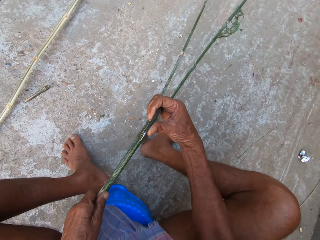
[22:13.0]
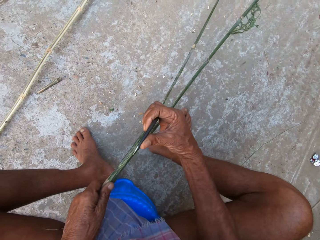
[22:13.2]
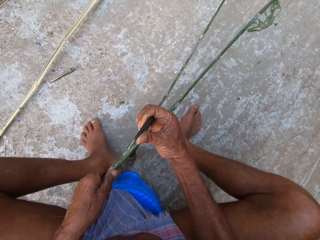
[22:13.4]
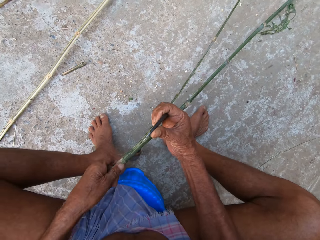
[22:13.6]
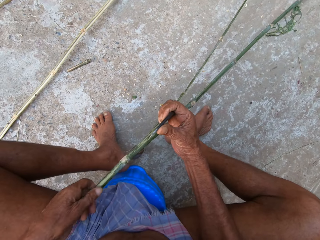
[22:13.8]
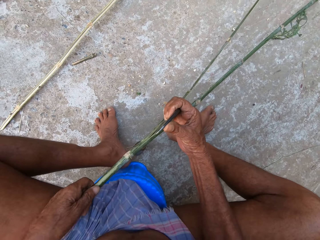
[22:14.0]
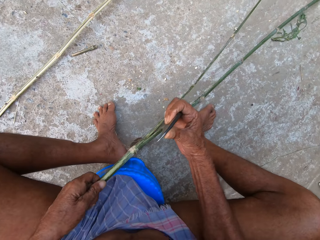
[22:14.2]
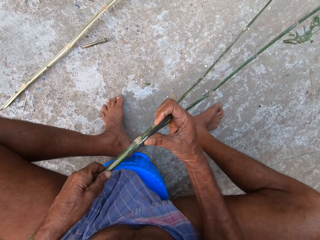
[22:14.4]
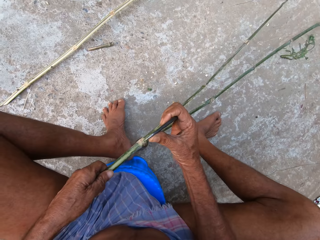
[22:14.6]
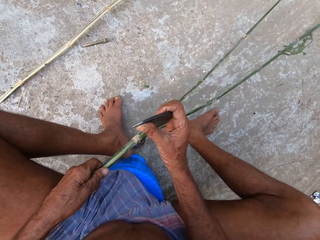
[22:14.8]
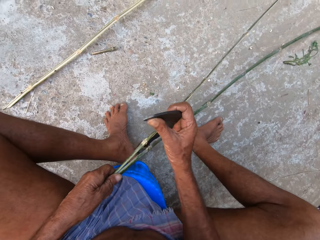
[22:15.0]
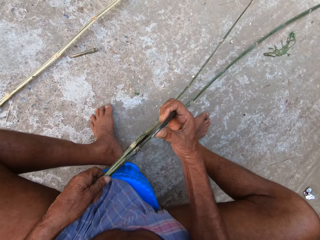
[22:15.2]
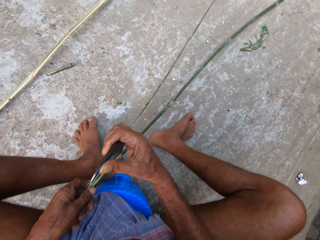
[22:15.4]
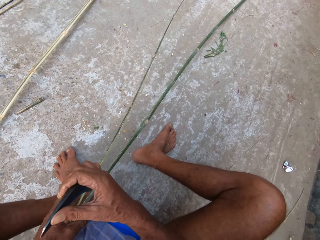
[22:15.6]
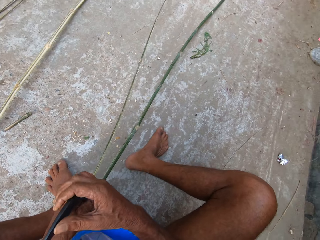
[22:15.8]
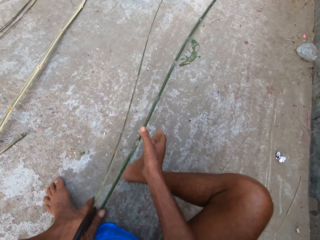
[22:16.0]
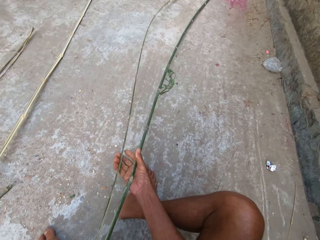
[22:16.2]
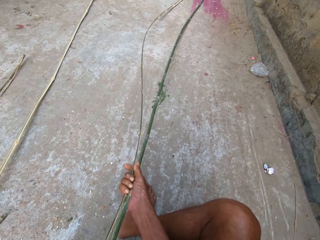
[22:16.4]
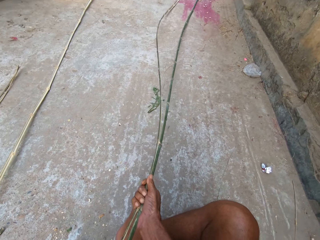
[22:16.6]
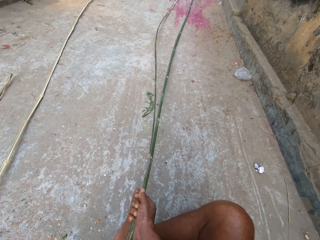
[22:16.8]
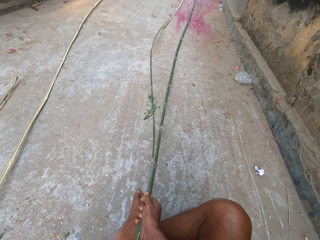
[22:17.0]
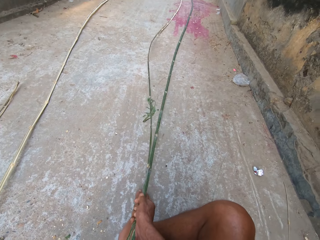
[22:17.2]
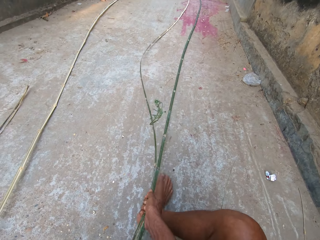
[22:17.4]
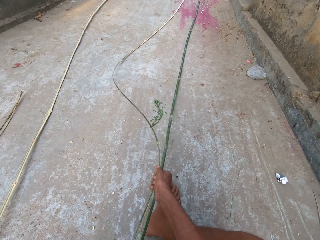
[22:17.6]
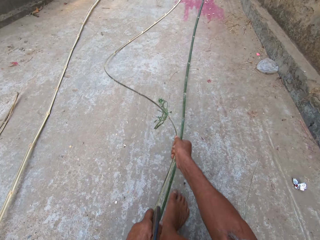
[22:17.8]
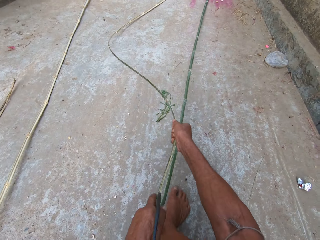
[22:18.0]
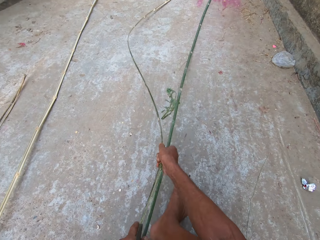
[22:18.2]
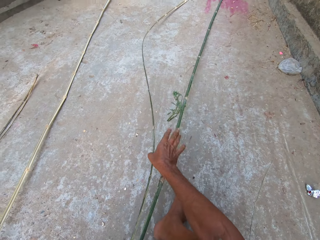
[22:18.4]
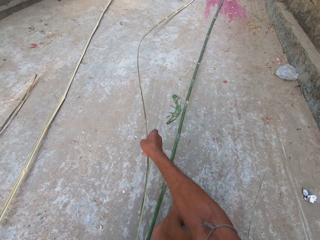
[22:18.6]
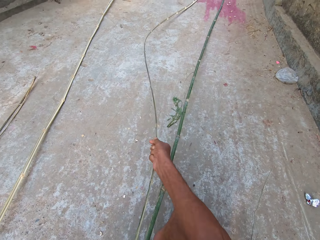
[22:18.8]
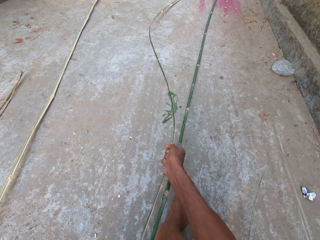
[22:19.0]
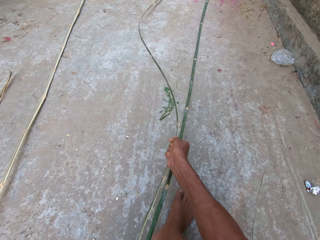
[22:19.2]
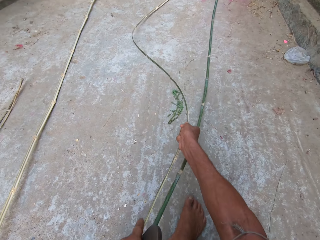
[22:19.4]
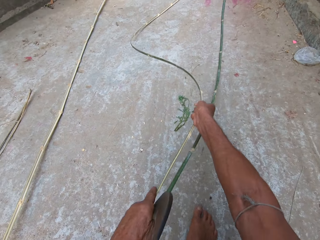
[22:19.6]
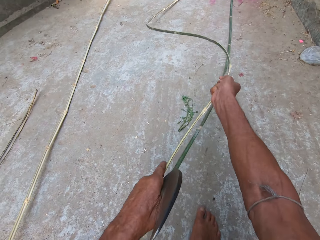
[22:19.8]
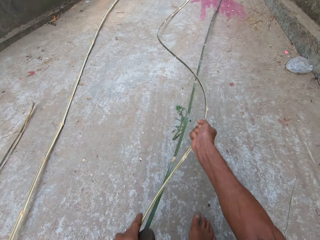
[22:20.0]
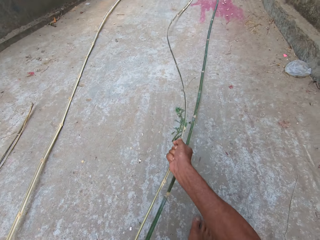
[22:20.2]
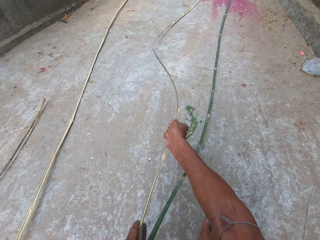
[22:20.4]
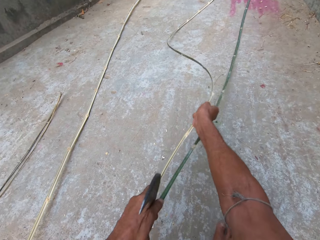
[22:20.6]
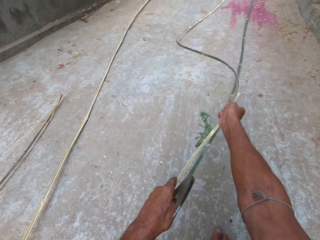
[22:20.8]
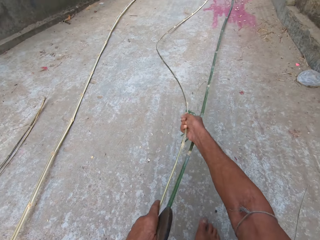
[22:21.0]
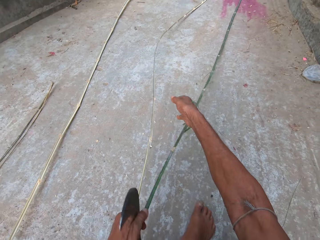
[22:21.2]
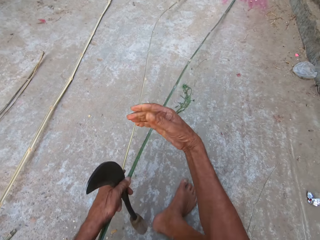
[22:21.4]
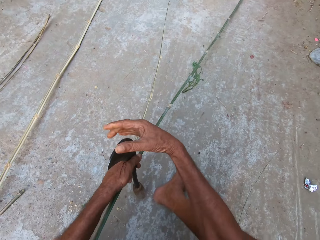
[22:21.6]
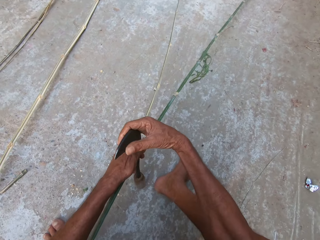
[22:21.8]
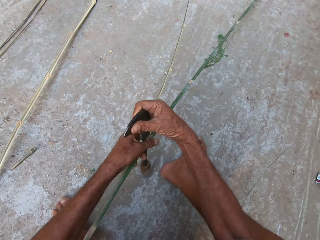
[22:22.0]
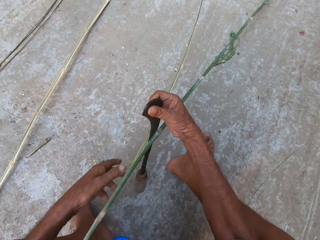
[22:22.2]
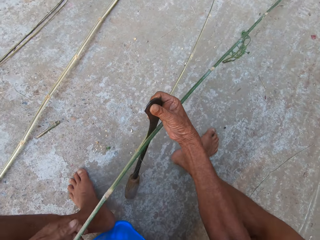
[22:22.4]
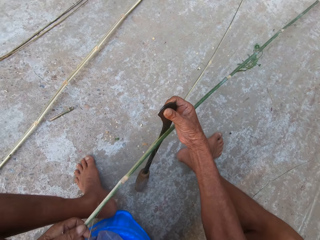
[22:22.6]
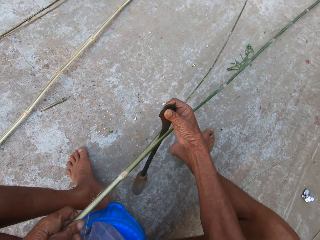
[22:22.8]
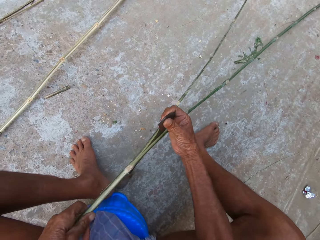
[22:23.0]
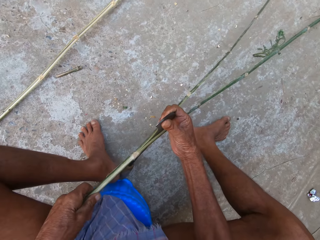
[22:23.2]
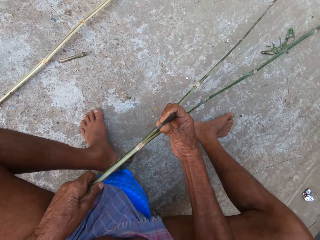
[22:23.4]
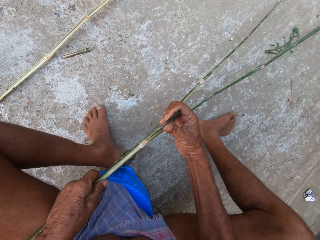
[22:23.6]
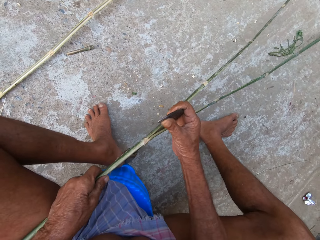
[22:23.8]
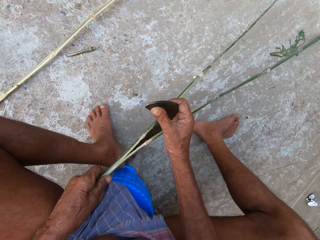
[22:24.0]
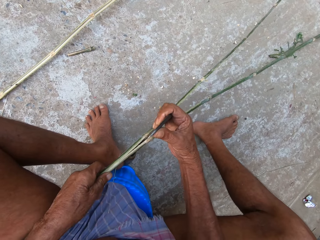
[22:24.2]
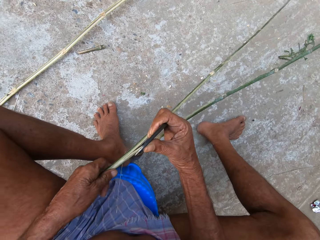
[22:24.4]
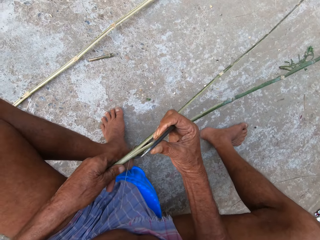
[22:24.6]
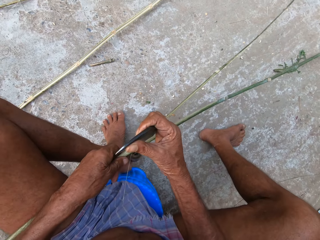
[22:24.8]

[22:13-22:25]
The camera wearer passes the knife in his right hand to his left hand. He pulls the bamboo stick against the knife with his right hand. He adjusts the bamboo stick with the right hand on the floor. He adjusts the bamboo stick with both hands on the floor. He collects the knife from his left hand with his right hand.

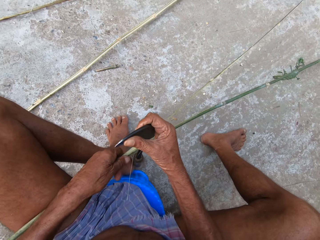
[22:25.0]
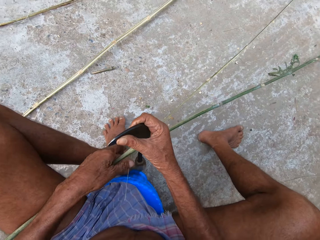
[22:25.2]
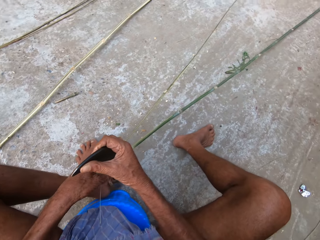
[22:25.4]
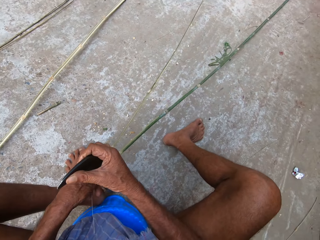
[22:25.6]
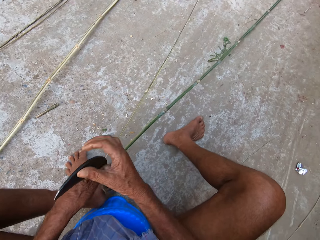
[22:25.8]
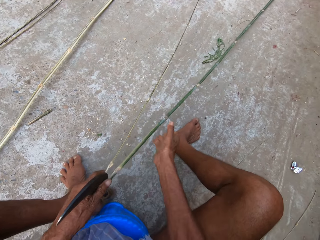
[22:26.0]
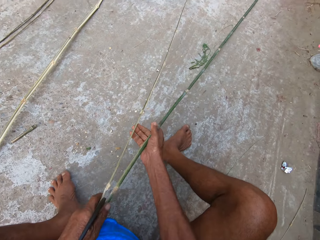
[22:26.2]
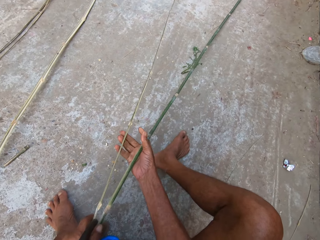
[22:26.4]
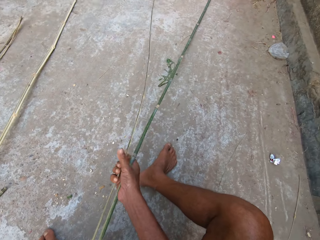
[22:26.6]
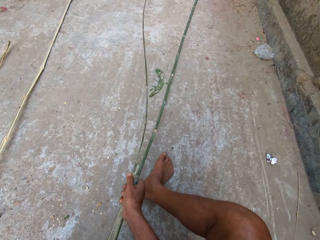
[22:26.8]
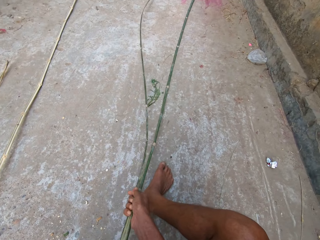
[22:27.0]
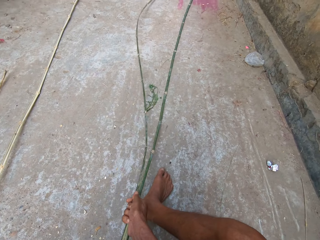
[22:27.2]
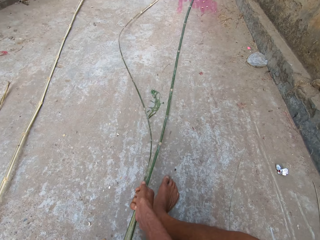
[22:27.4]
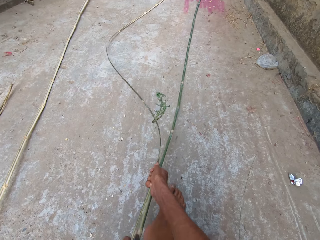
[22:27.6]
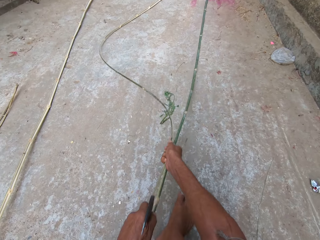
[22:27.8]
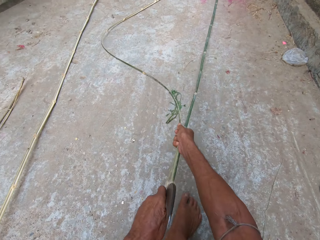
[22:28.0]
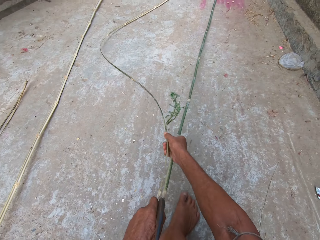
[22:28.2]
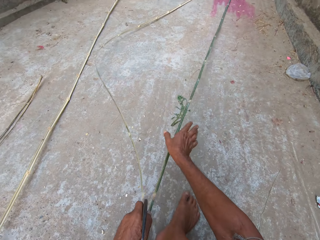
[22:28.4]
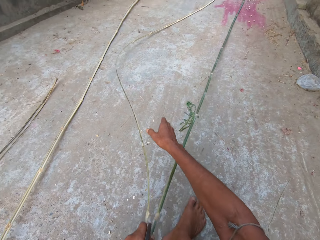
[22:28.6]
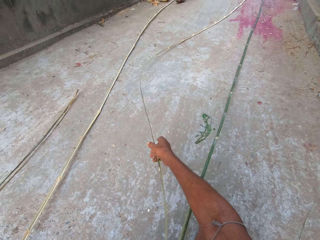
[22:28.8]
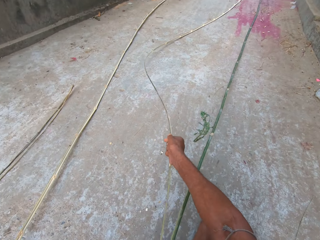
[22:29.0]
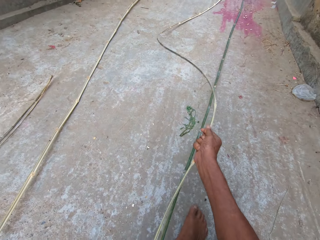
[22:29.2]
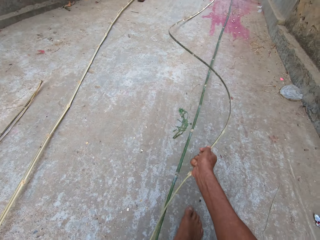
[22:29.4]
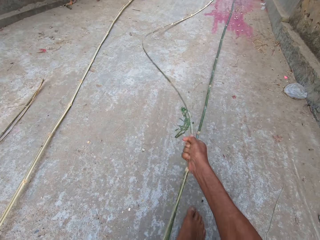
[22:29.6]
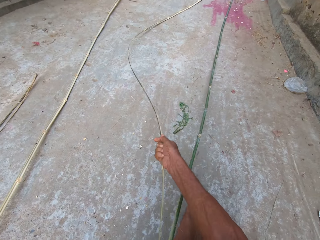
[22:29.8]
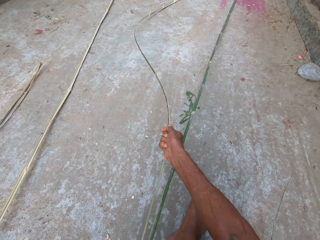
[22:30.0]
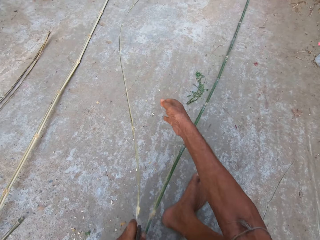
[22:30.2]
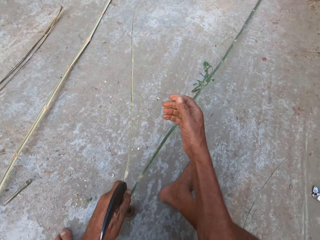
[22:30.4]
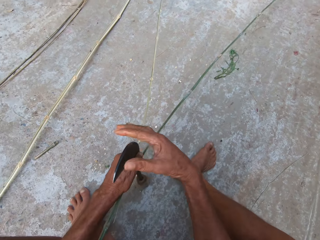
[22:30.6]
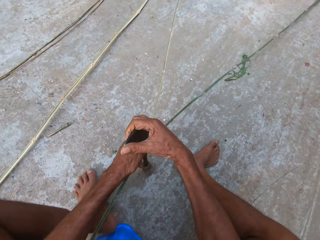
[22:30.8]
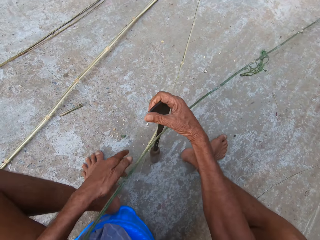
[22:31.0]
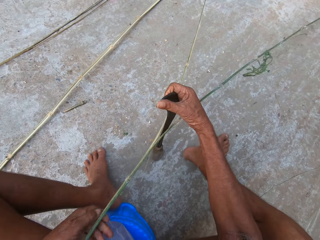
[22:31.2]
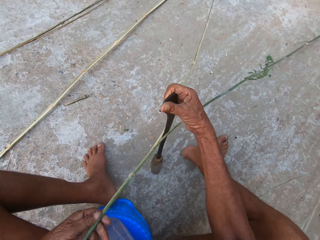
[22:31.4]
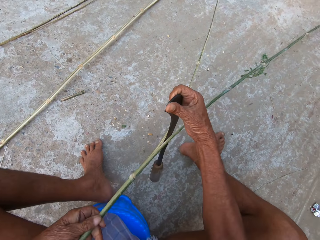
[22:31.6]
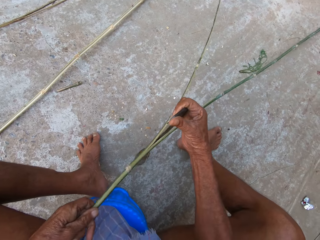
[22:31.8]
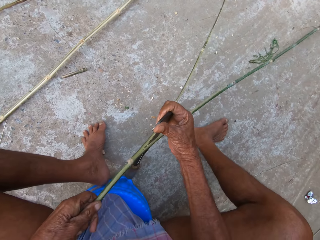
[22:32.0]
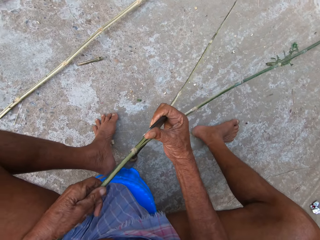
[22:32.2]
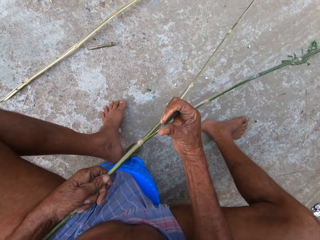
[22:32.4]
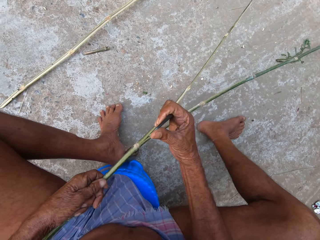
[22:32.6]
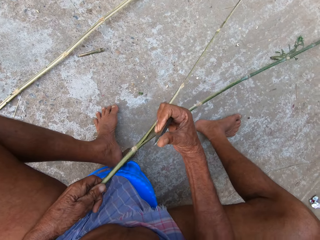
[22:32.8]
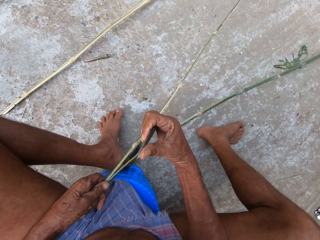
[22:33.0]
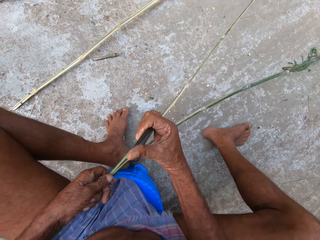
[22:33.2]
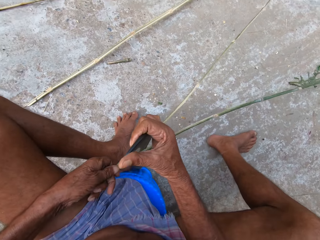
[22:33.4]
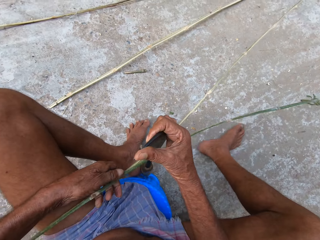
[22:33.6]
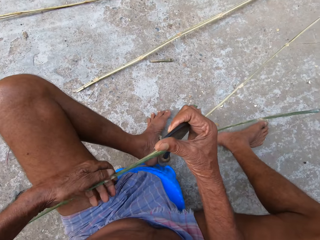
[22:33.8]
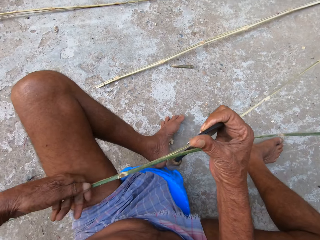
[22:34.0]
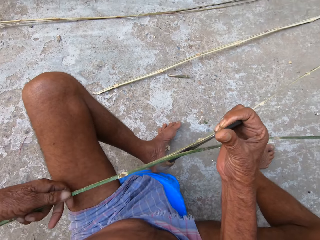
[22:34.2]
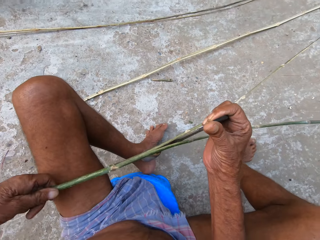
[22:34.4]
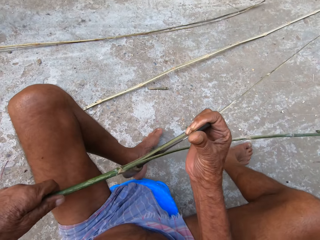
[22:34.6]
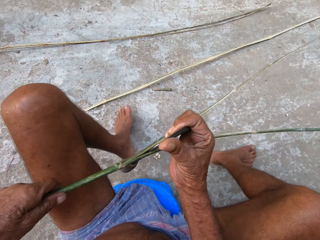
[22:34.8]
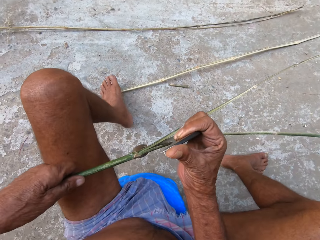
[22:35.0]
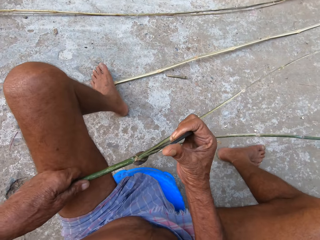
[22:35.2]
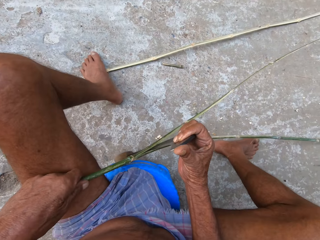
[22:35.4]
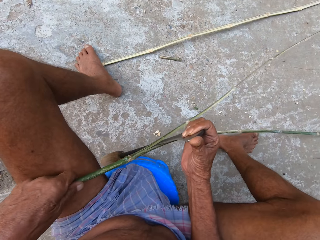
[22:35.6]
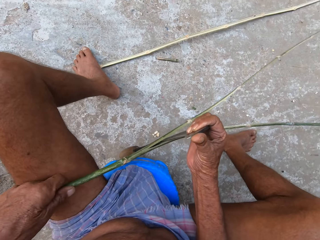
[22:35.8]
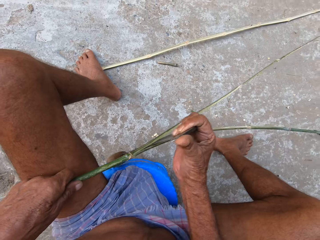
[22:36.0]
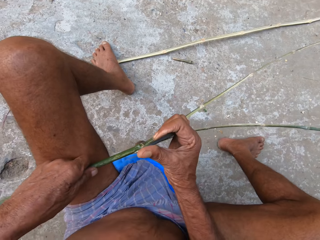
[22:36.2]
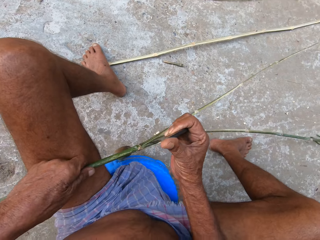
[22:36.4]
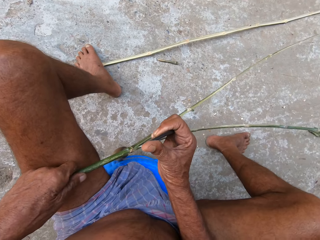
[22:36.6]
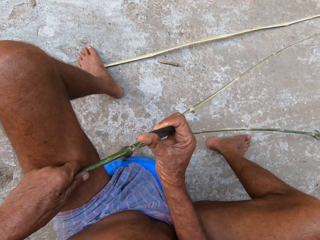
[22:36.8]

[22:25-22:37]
The camera wearer holds the bamboo stick and the sickle with his left hand. He moves the bamboo stick with both hands on the floor. He moves the strip of the bamboo stick with his right hand. He passes the sickle in the bamboo stick from his left hand to his right hand. He holds the bamboo stick with his left hand. He splits the bamboo stick in his left hand with the sickle in his right hand. He moves his left hand on the bamboo stick. He splits the bamboo stick in his left hand with the sickle in his right hand.
